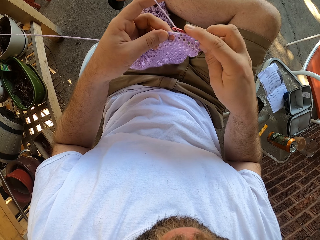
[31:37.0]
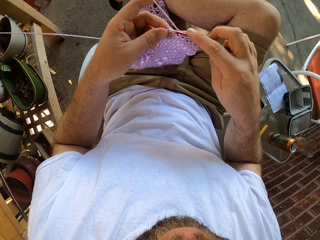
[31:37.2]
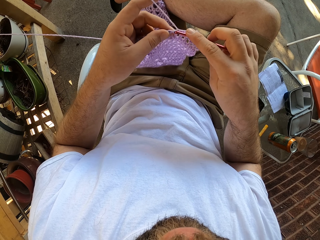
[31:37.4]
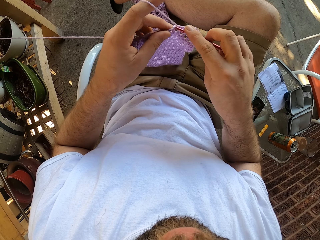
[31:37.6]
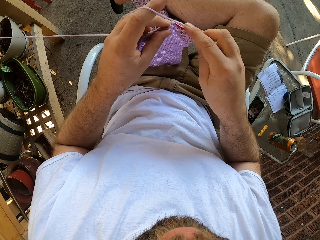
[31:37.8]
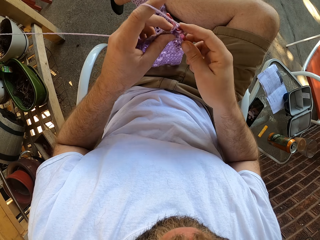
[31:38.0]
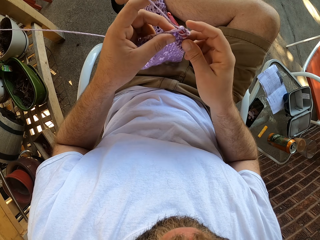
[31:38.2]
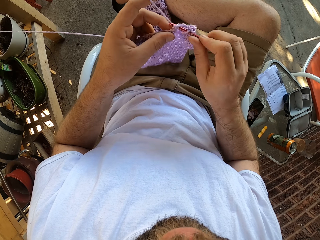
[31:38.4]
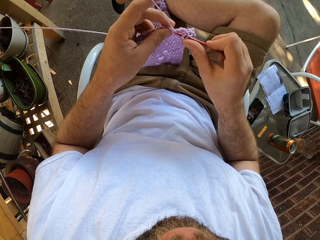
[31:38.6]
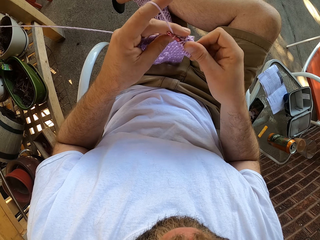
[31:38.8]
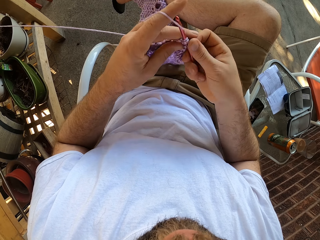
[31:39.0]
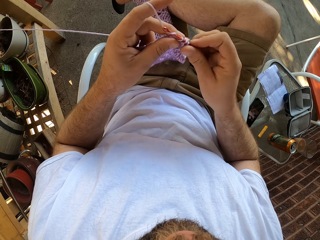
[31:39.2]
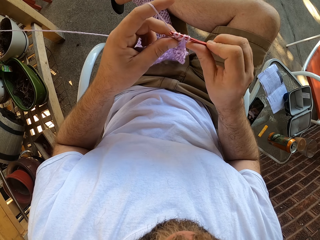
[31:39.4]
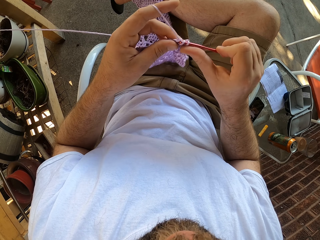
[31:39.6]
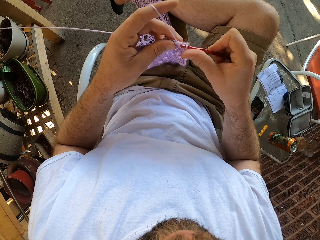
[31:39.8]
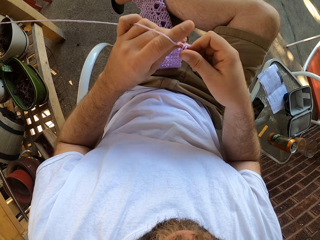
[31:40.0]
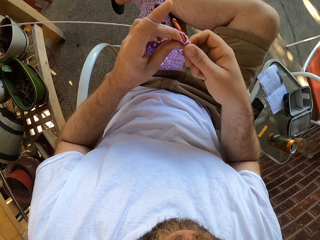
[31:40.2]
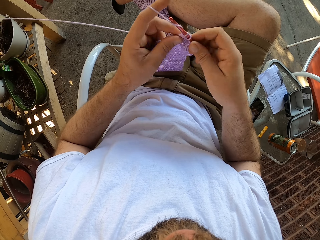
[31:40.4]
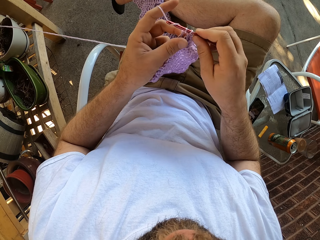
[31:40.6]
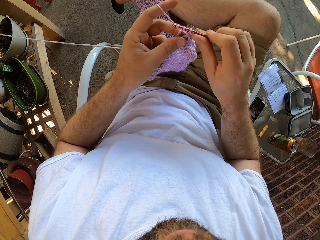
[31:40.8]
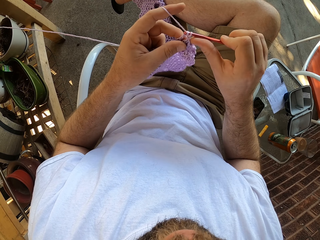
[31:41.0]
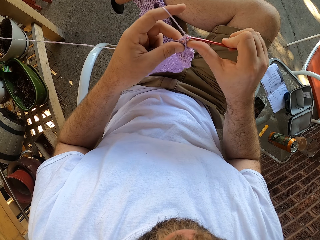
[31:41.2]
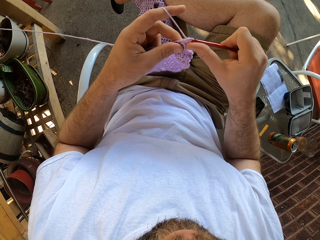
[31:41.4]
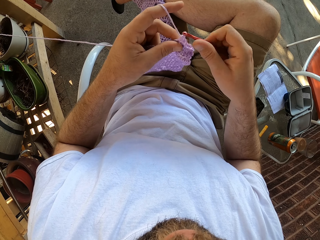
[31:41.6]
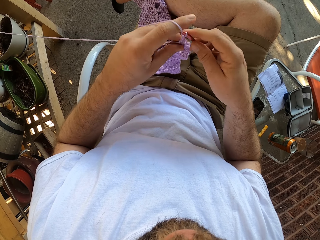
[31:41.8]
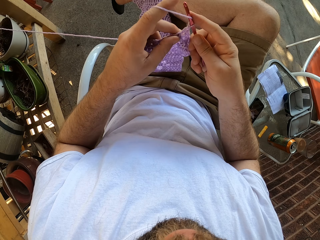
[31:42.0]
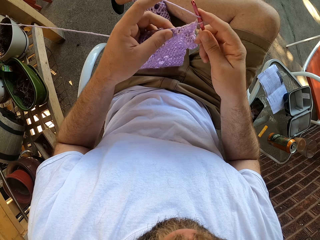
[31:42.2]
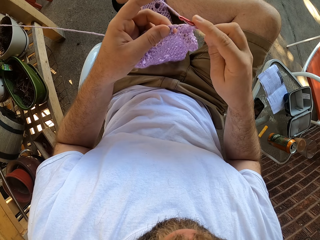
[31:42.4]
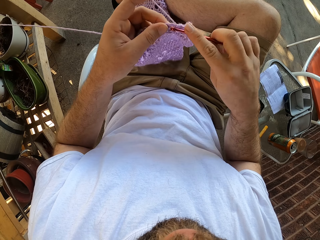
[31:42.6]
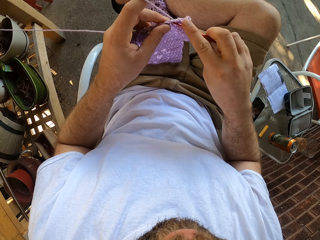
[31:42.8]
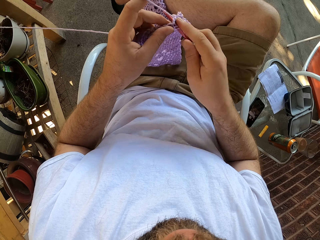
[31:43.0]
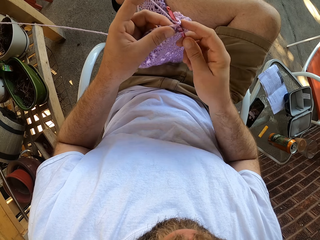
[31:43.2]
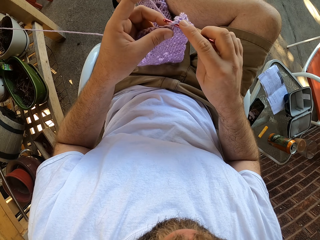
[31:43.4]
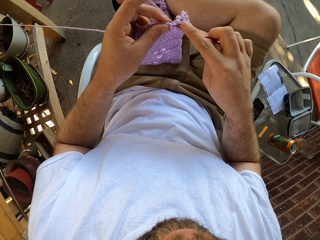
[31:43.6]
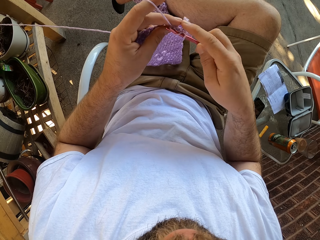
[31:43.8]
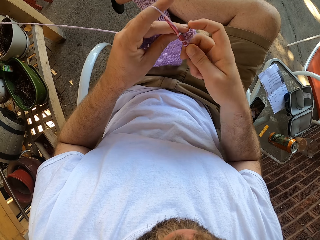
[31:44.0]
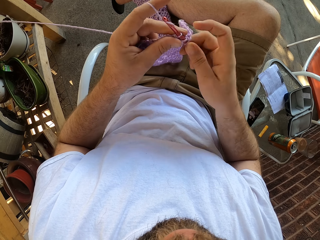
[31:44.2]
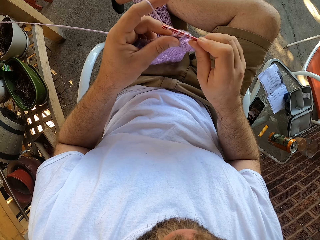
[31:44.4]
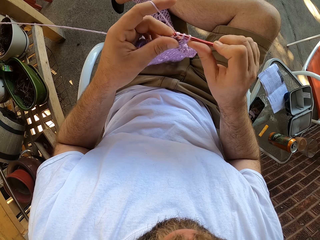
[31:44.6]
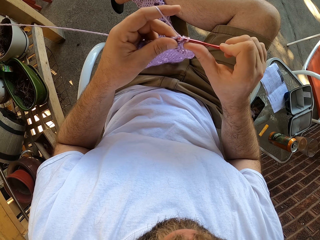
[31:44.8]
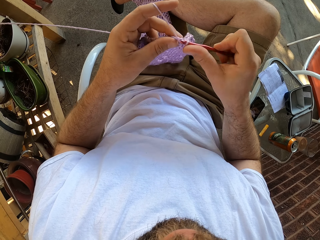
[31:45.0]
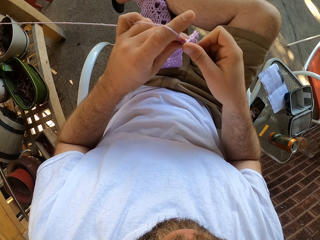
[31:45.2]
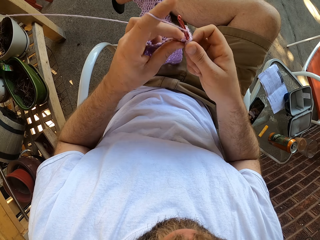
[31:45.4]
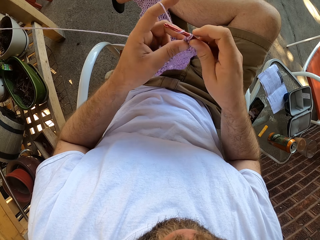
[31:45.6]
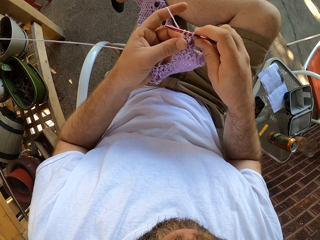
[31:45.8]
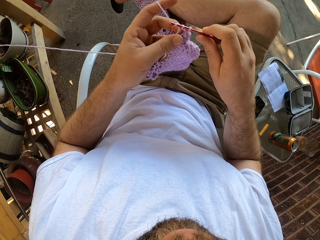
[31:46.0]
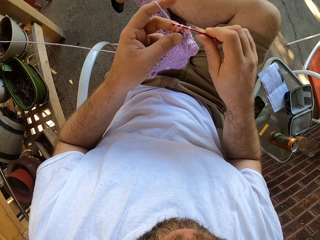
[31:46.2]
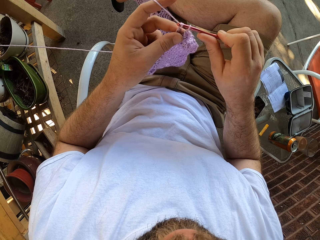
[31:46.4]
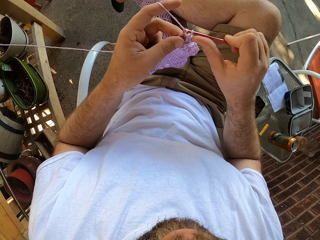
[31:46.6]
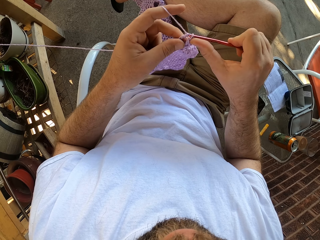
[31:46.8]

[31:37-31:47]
The camera wearer crochets the piece of cloth with a crochet hook.

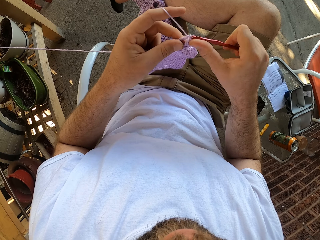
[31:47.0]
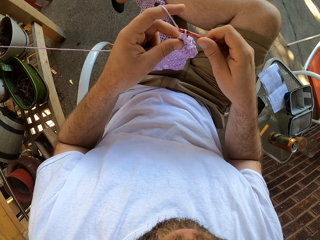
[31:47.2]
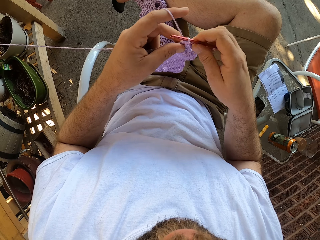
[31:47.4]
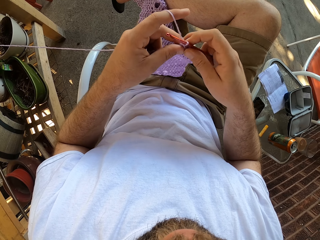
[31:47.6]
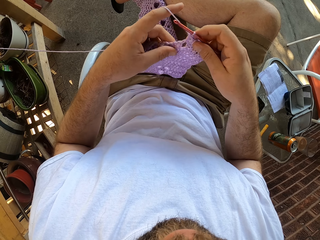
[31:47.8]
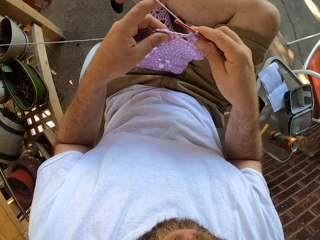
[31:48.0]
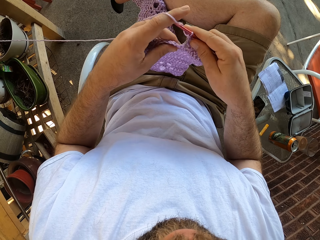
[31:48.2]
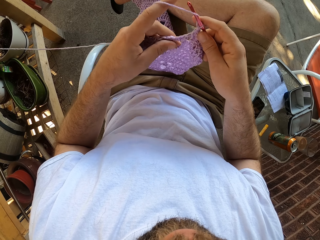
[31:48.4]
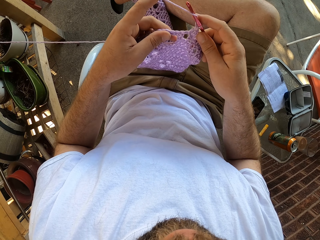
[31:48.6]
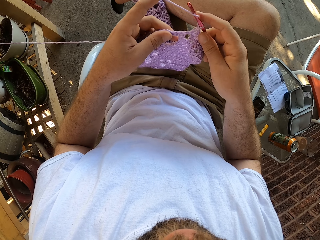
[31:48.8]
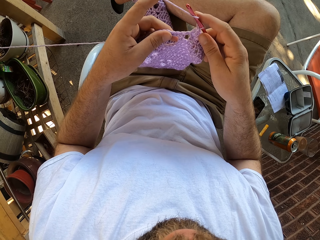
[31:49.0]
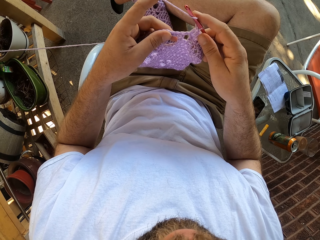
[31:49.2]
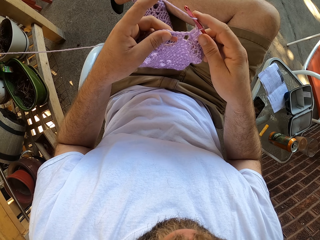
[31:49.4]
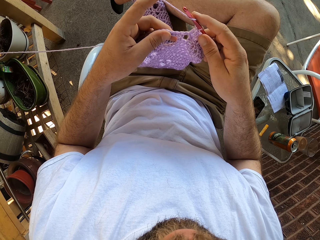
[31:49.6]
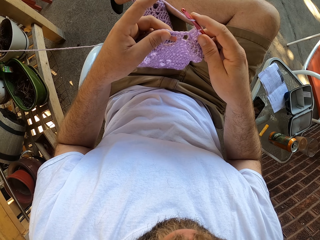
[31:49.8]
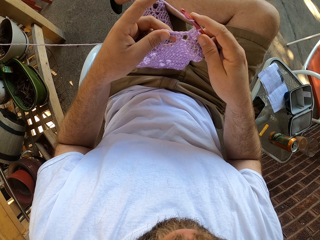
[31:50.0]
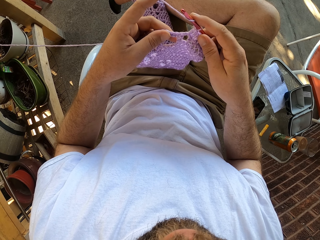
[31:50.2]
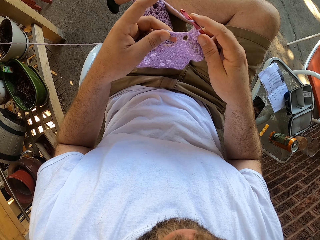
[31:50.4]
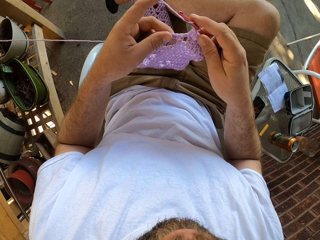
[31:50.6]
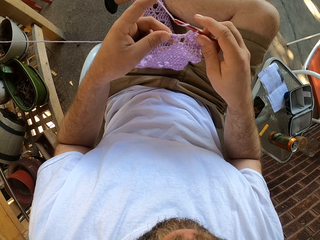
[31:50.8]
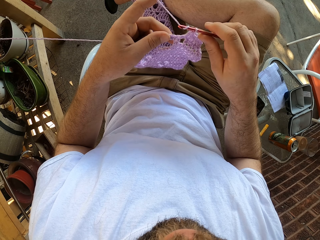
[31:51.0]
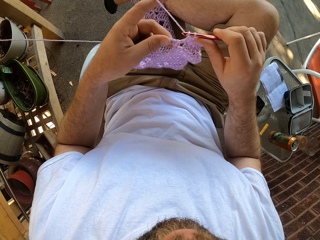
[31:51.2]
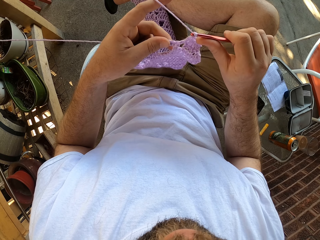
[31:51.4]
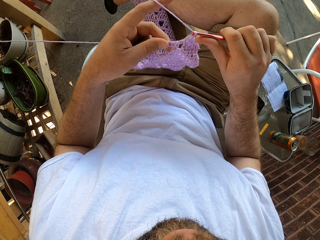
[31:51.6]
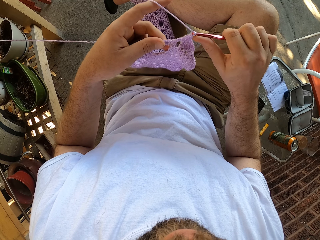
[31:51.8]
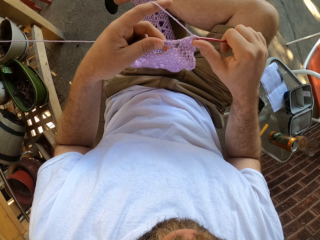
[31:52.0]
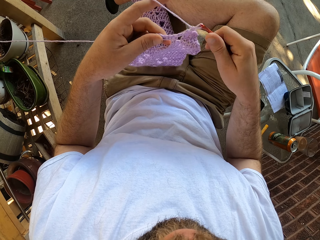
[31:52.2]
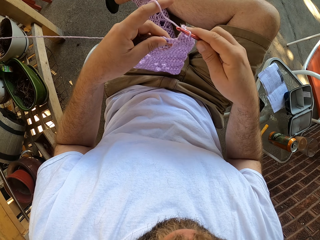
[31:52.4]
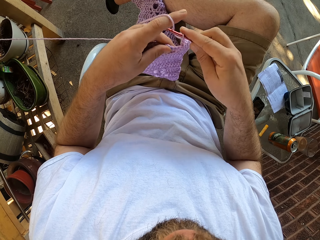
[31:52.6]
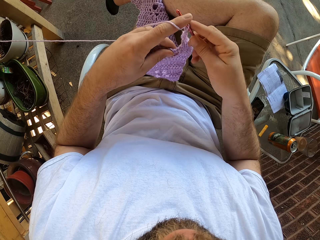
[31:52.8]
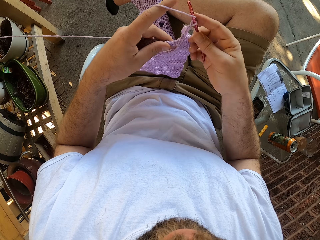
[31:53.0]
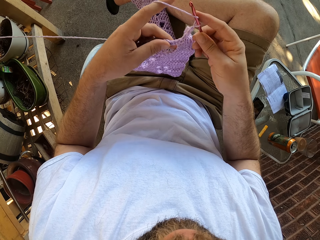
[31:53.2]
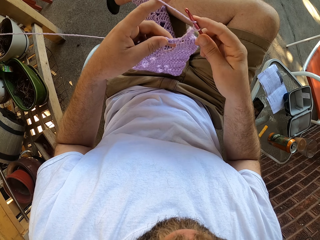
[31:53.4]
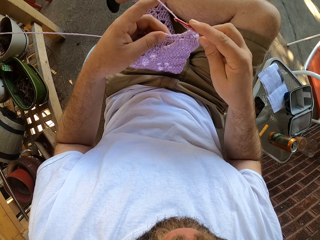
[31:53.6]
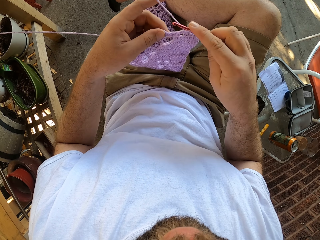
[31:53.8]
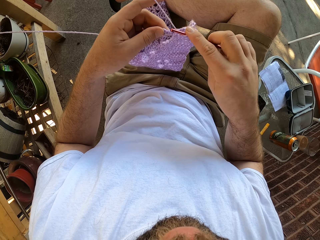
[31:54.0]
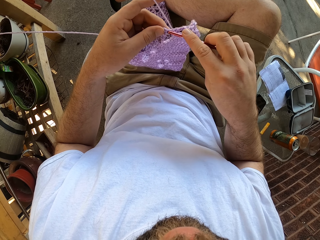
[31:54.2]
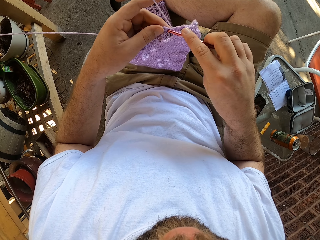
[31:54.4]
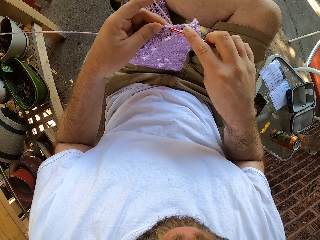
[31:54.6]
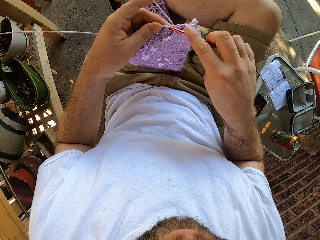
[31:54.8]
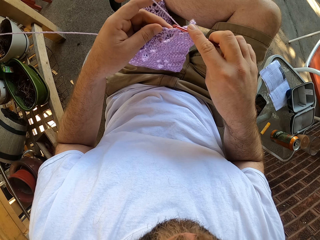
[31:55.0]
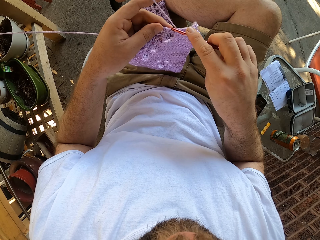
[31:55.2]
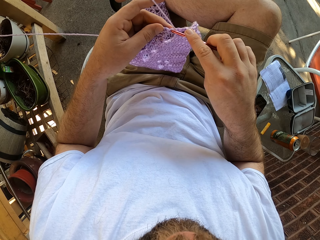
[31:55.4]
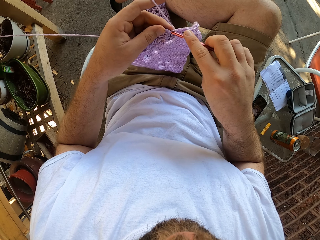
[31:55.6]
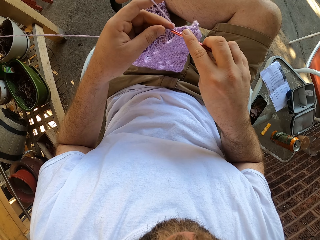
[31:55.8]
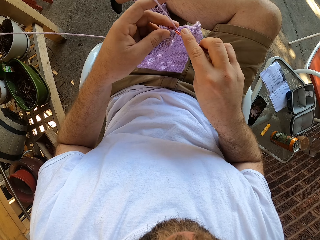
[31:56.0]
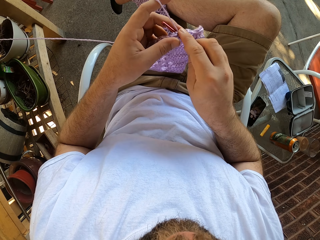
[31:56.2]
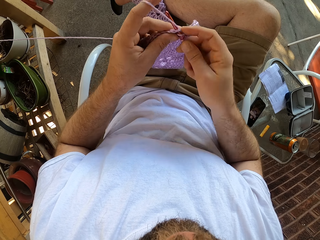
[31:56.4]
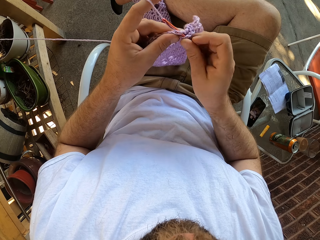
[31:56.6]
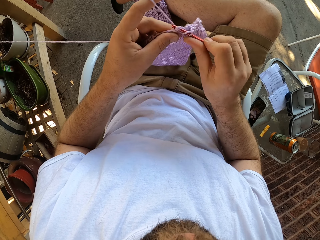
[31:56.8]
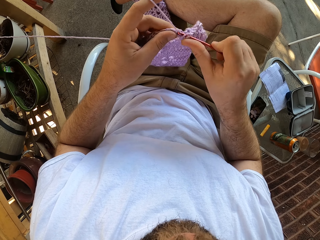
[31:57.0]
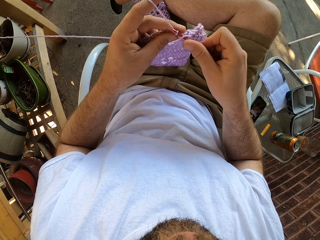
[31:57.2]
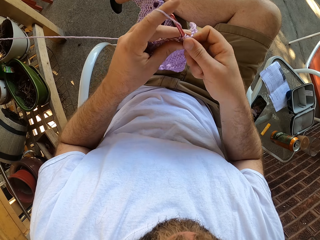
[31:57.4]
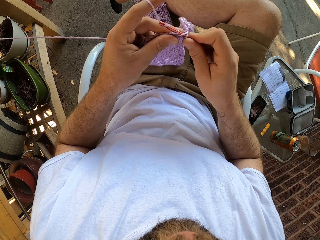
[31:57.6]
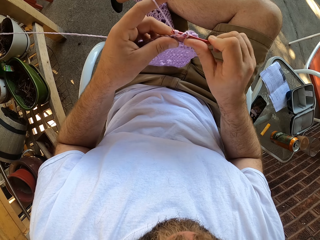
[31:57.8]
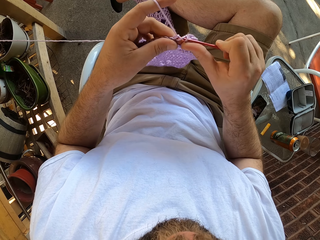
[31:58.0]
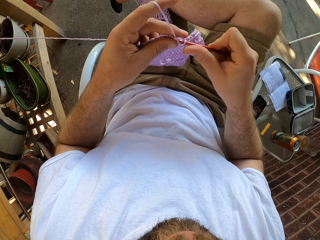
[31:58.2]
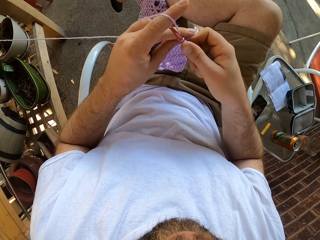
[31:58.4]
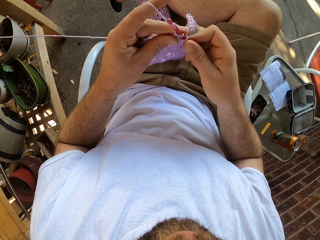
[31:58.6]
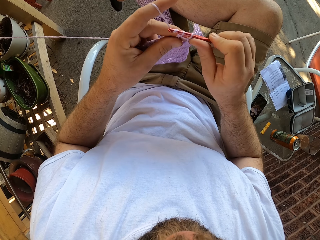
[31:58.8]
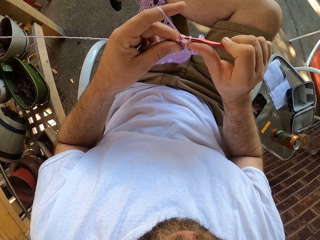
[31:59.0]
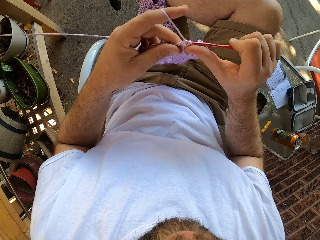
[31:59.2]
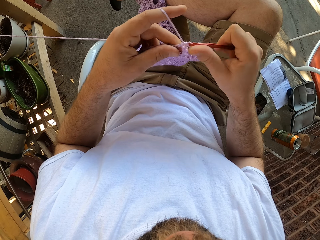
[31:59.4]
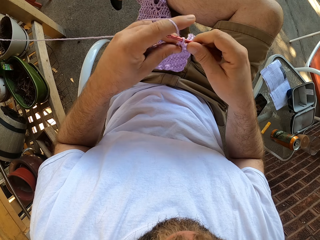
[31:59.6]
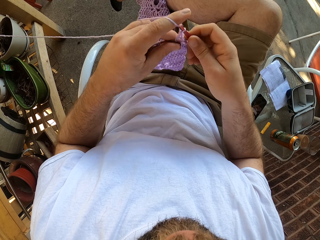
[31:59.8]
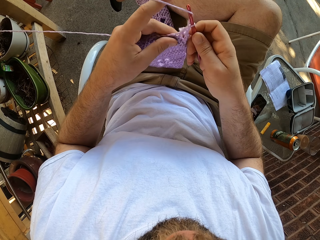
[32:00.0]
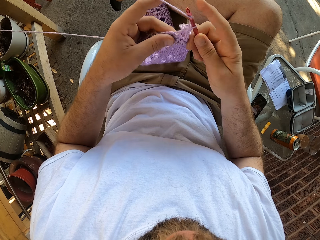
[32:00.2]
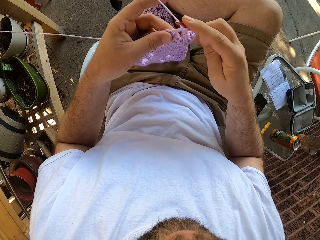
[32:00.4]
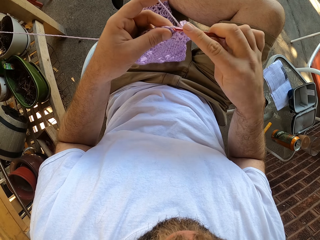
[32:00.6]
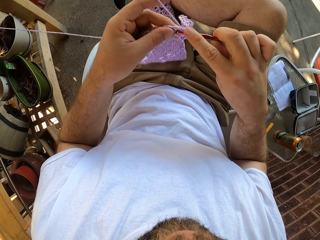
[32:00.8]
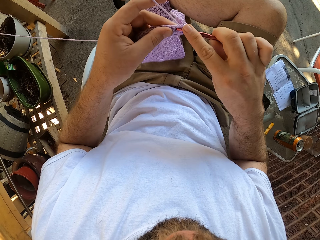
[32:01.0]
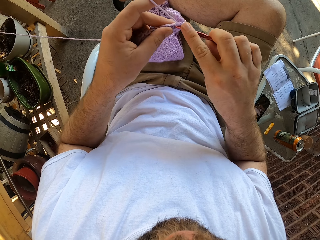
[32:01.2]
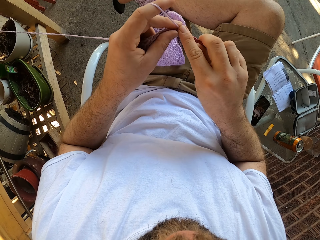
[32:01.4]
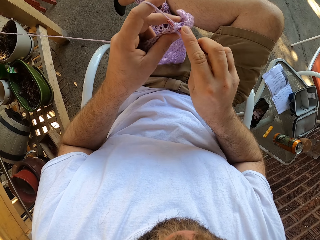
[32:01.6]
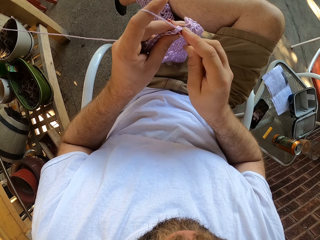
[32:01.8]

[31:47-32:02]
The camera wearer touches the fabric. They knit the fabric.
